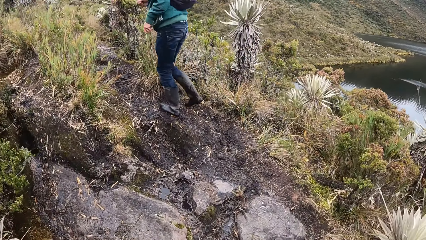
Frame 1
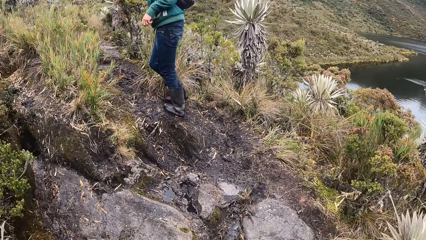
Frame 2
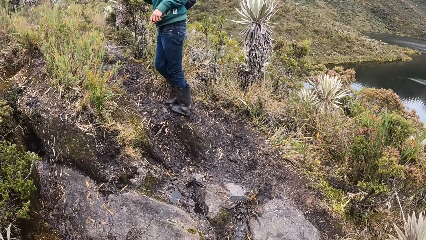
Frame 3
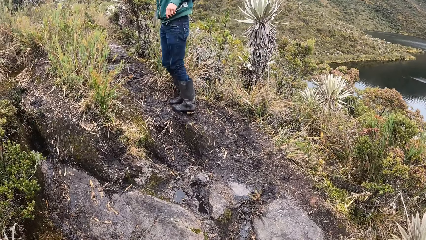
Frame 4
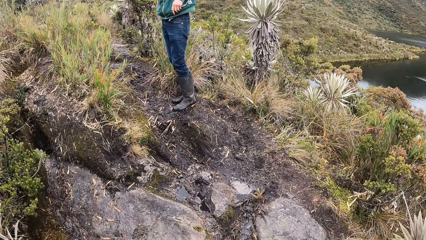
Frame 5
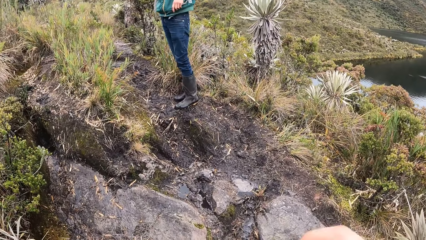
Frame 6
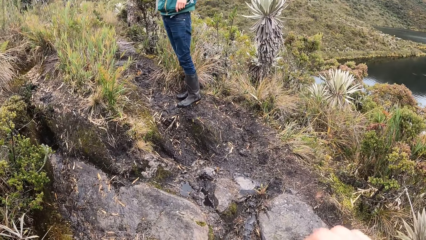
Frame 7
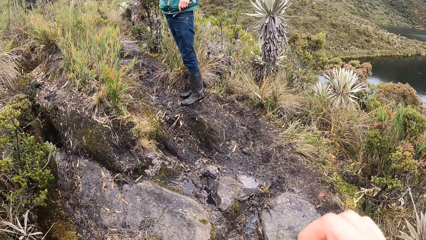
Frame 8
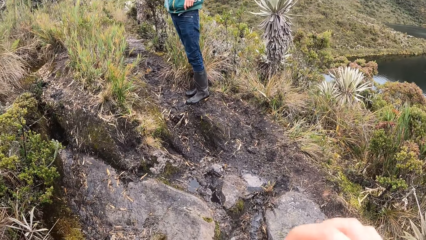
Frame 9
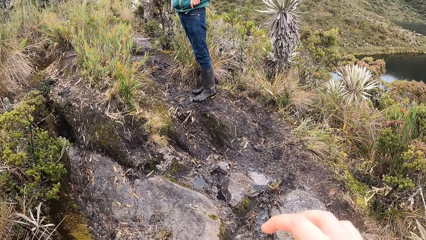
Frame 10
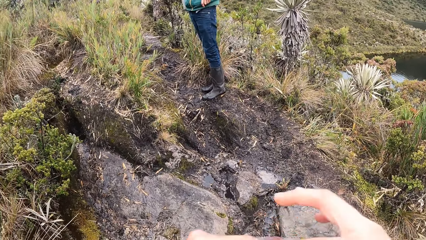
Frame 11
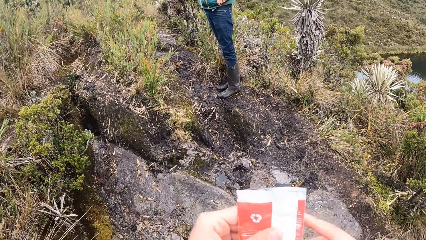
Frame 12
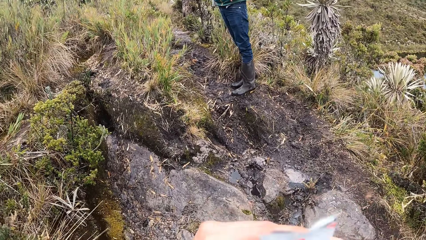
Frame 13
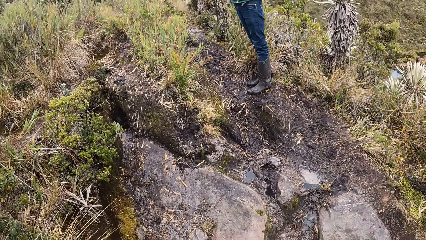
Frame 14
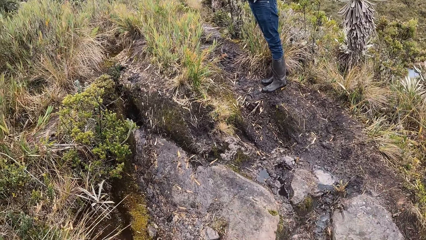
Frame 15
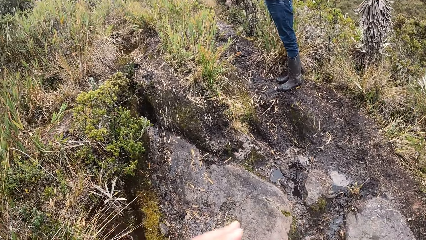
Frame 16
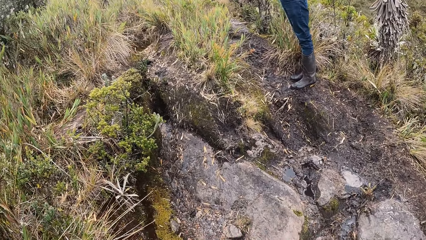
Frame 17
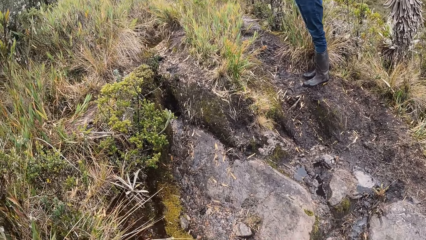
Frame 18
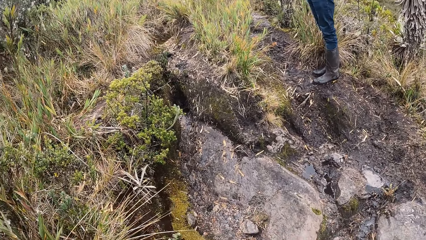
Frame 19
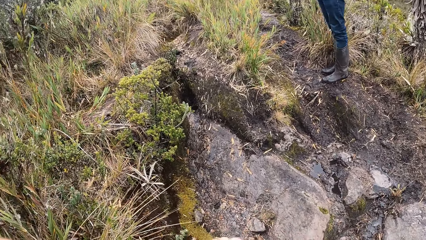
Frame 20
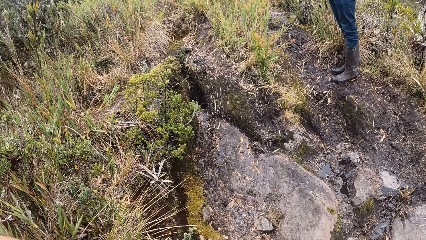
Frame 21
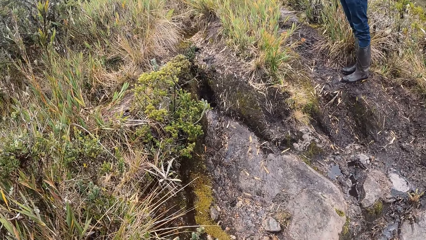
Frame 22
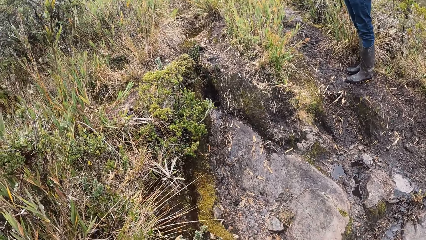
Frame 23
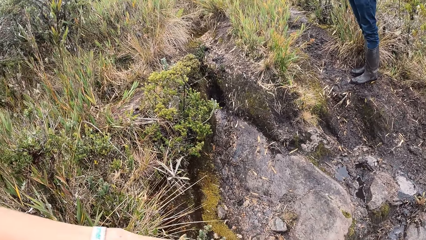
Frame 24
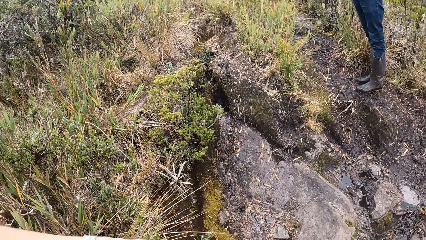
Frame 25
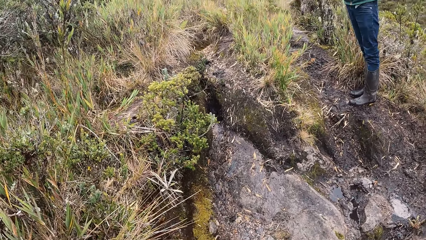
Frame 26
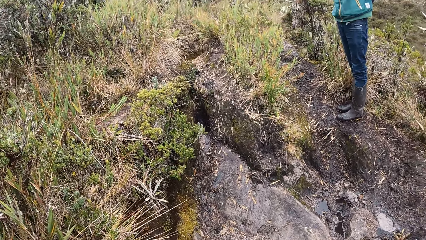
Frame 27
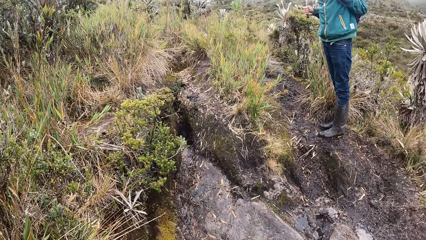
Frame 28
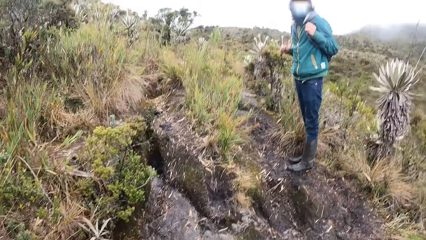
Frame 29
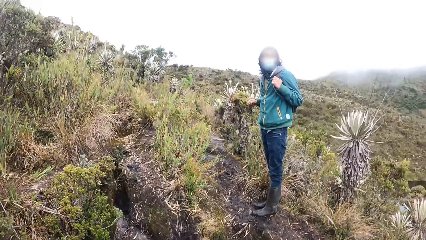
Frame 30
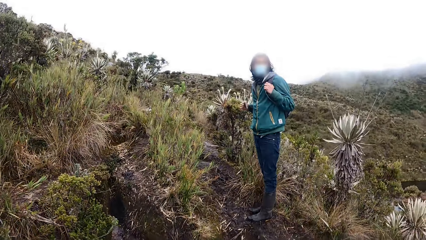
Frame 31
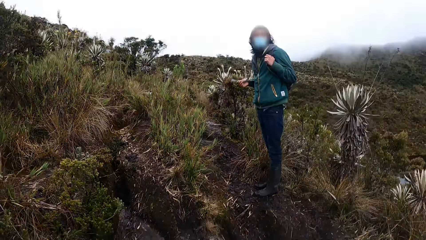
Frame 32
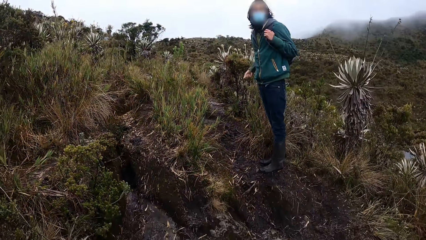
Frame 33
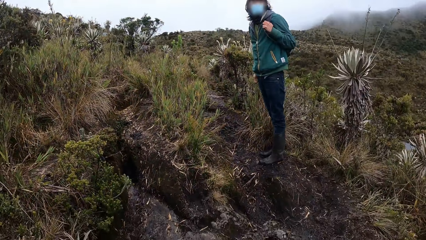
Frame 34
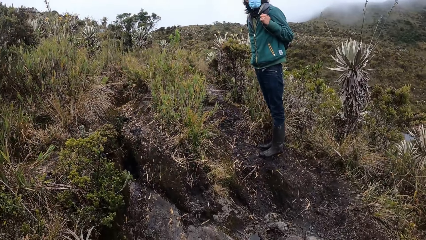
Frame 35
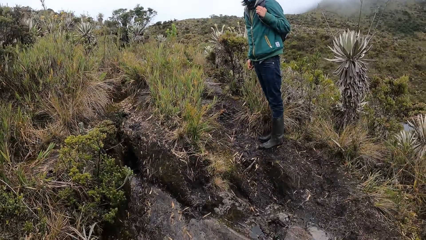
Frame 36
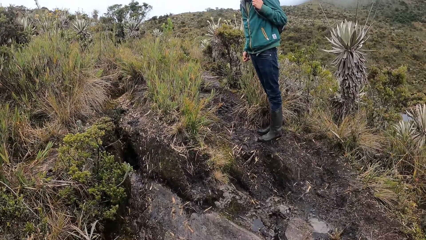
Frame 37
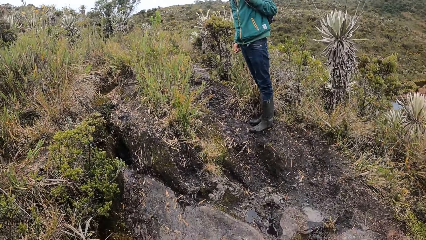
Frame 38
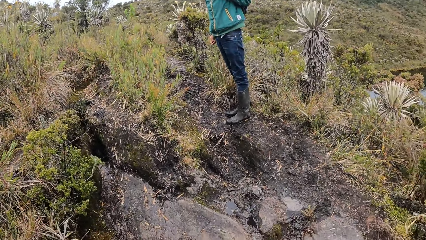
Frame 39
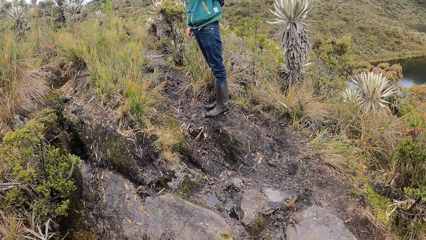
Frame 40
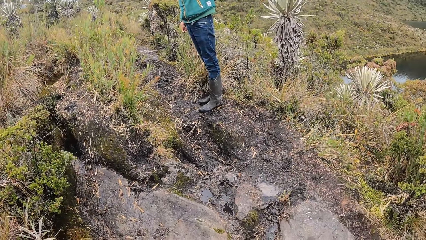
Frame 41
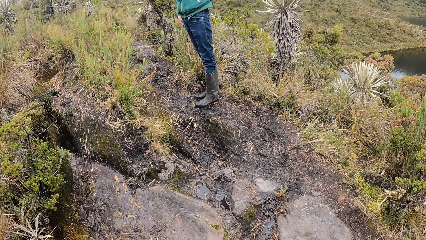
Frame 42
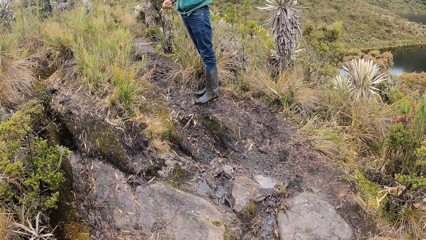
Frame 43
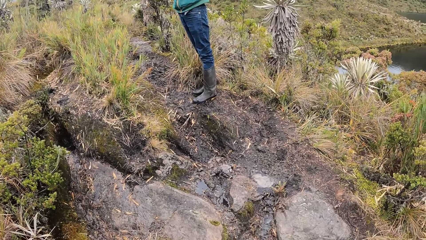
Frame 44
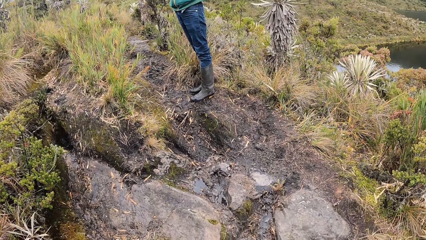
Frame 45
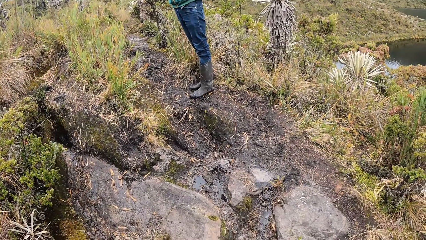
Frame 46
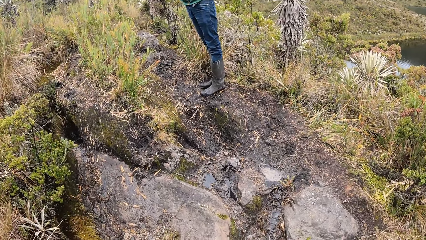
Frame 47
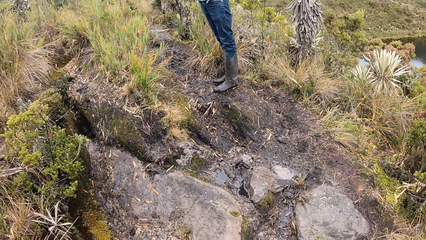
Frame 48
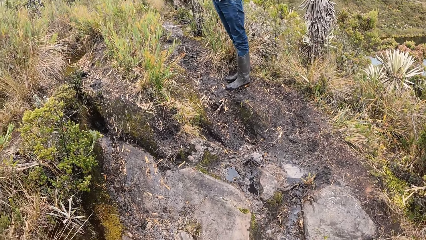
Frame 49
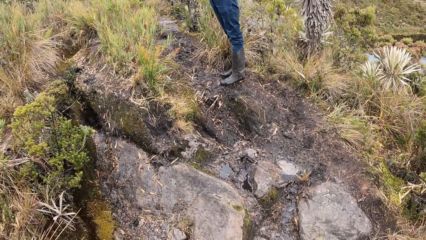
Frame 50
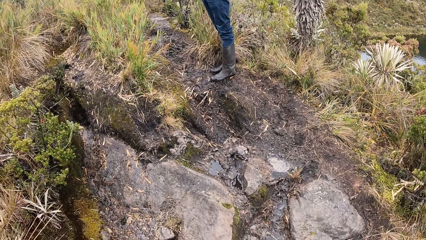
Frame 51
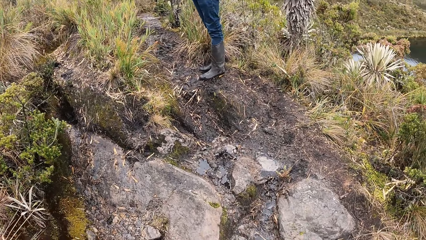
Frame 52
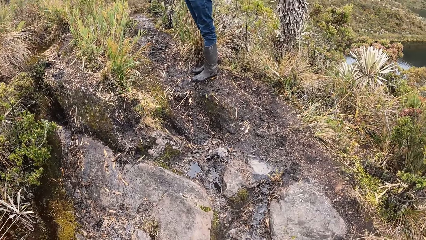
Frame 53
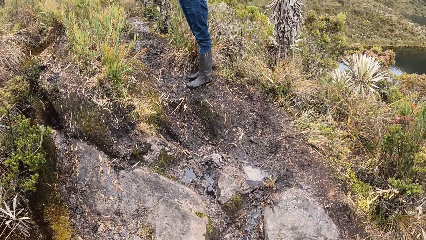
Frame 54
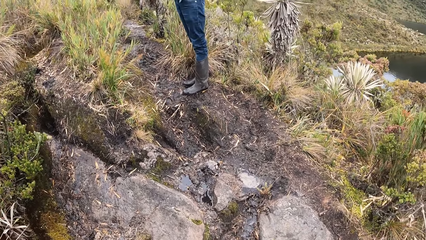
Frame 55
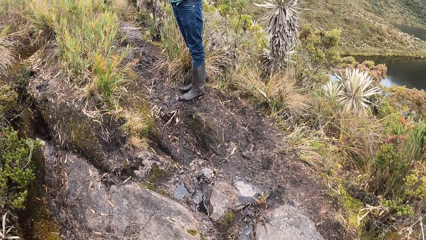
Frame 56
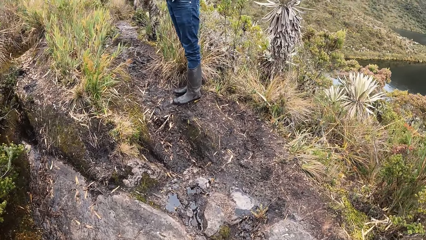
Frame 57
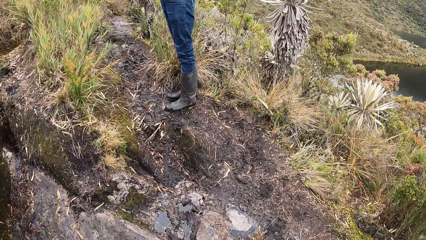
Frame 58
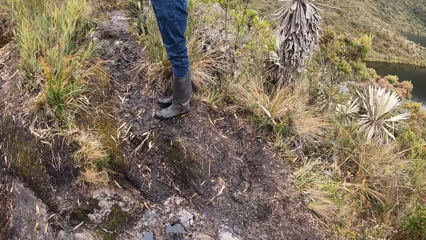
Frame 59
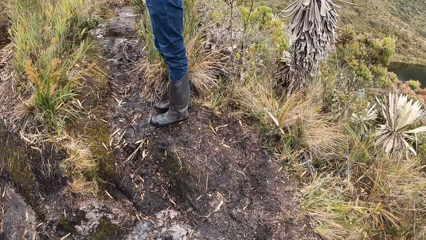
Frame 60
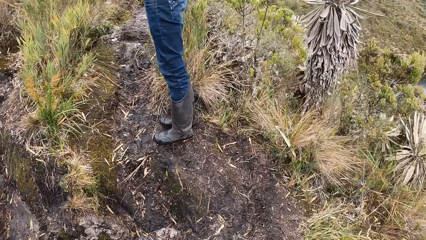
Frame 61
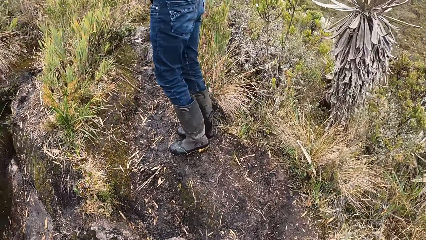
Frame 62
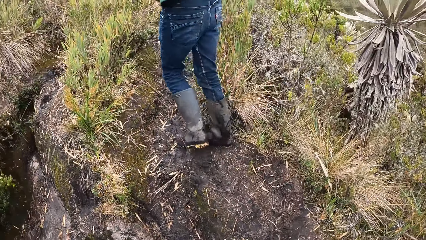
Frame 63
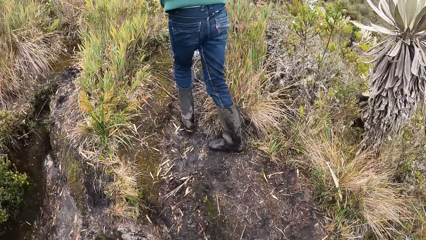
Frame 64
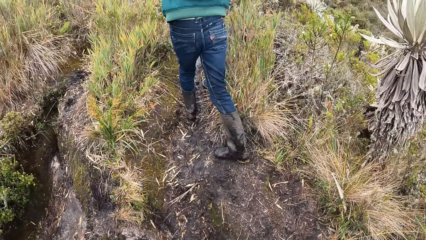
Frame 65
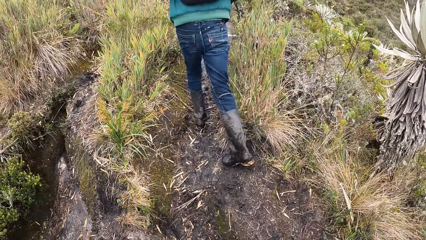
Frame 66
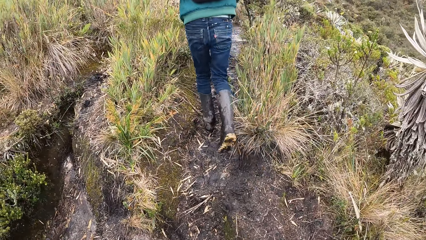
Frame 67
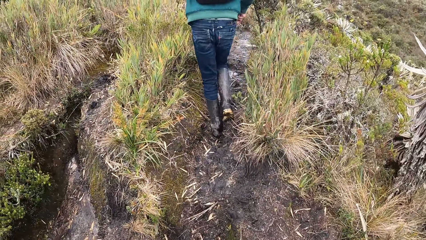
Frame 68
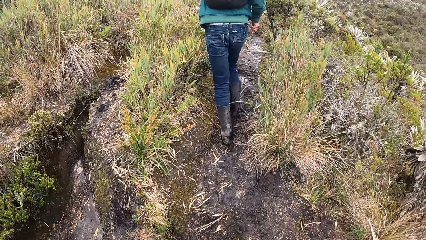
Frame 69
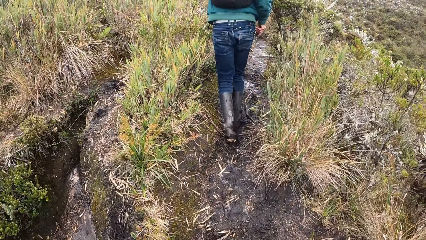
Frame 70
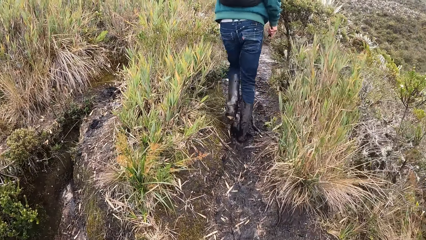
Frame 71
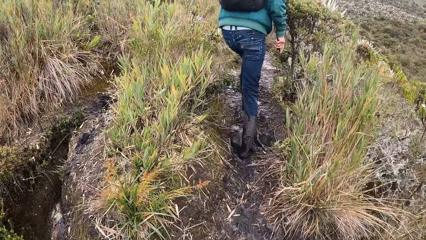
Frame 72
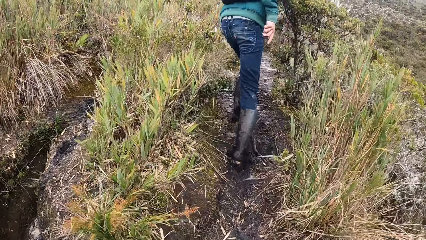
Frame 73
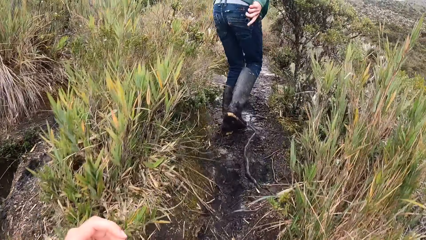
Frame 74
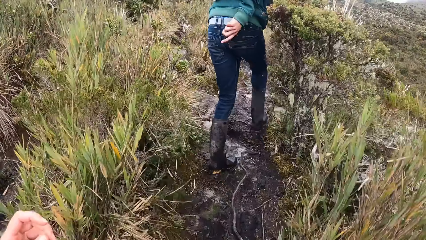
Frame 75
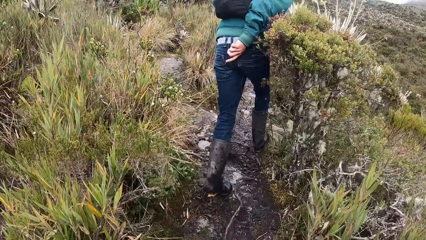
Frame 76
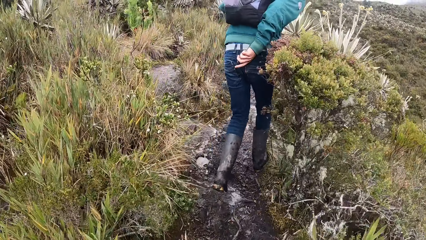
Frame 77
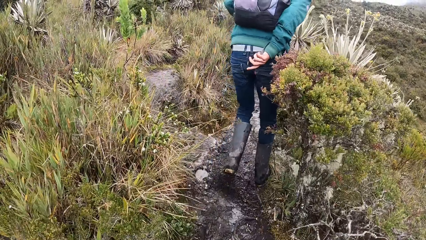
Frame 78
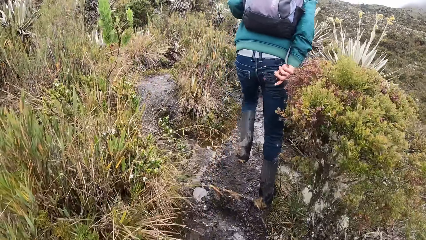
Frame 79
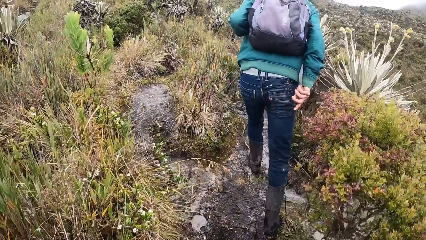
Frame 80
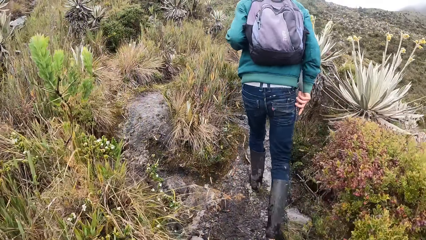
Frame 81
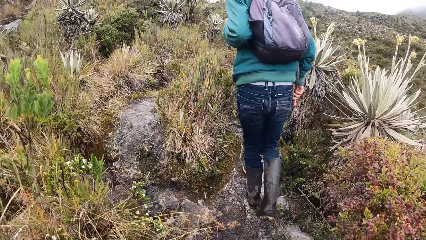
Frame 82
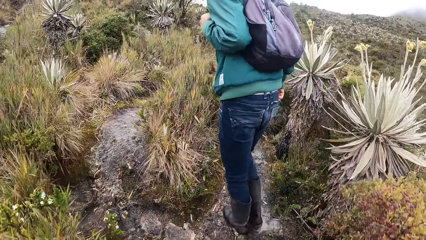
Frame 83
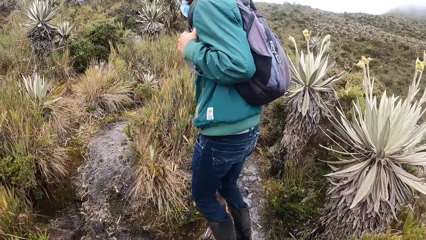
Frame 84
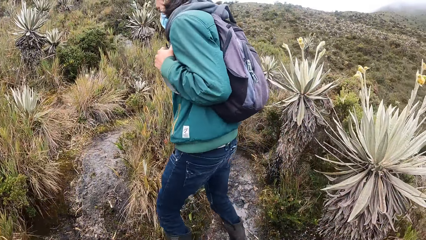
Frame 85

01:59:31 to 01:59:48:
The camera wearer converses with a man. They hold the sachet of sweet with both hands. The man speaks to the camera wearer. The camera wearer climbs the hill with the man. The man walks around the mountains. The camera wearer walks around the mountains.
